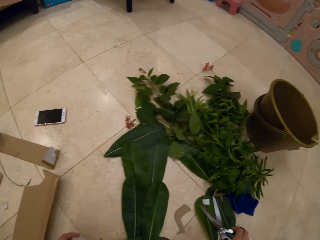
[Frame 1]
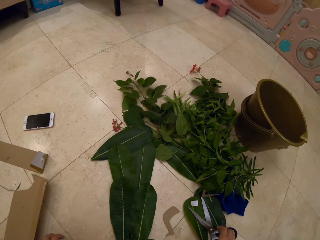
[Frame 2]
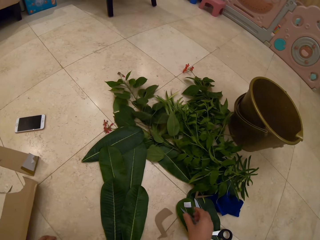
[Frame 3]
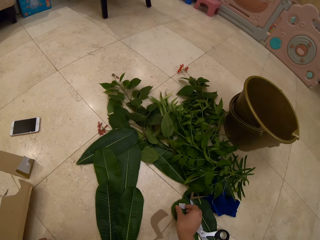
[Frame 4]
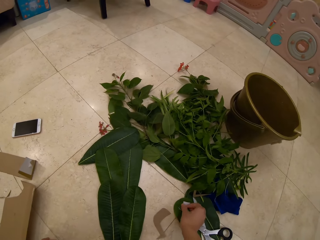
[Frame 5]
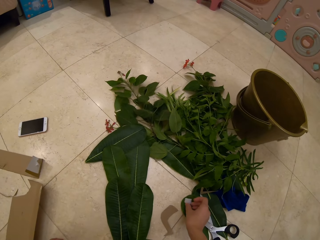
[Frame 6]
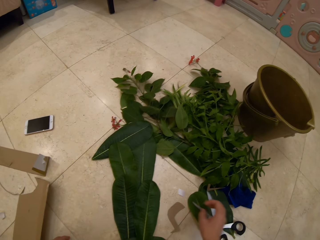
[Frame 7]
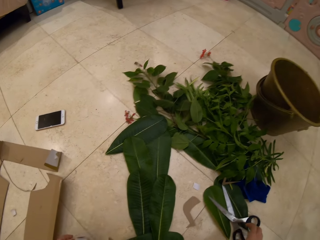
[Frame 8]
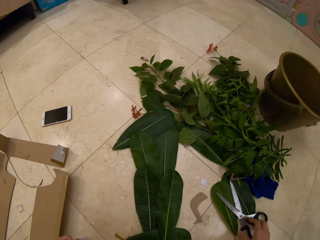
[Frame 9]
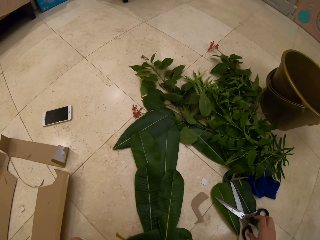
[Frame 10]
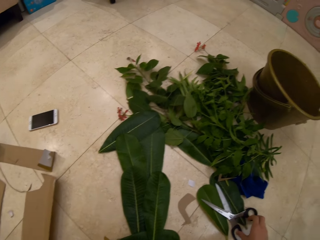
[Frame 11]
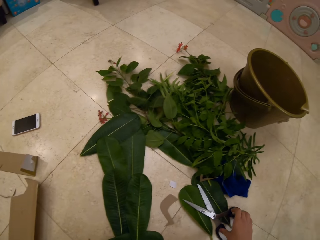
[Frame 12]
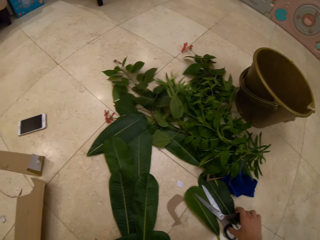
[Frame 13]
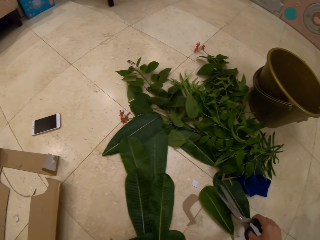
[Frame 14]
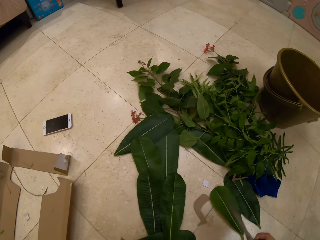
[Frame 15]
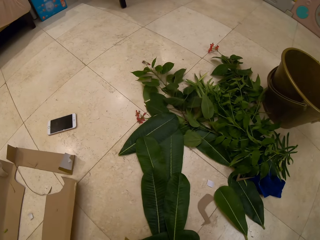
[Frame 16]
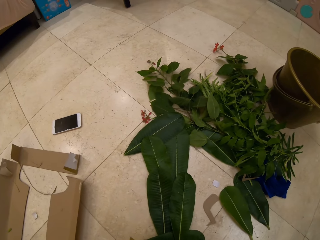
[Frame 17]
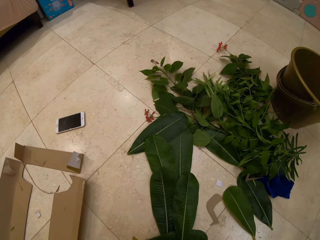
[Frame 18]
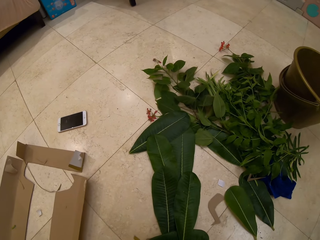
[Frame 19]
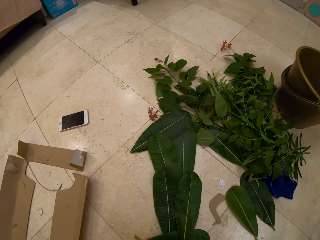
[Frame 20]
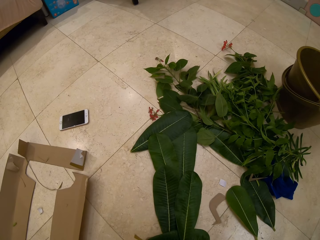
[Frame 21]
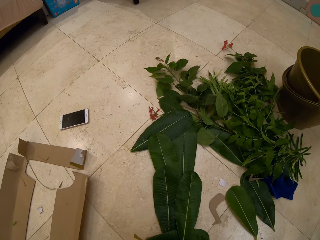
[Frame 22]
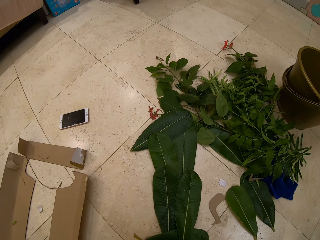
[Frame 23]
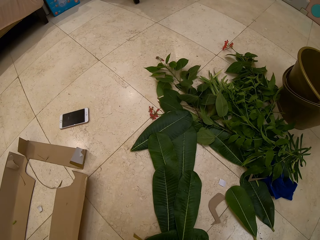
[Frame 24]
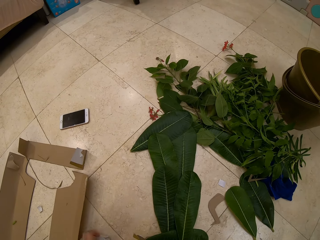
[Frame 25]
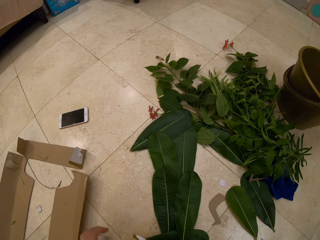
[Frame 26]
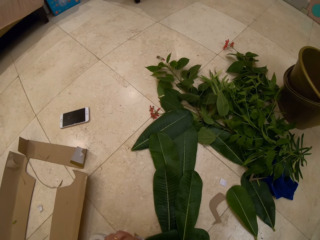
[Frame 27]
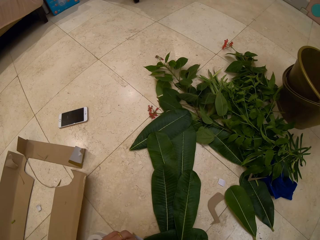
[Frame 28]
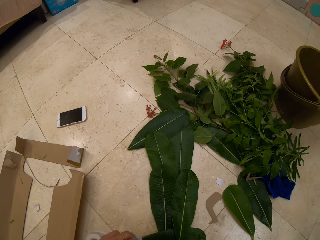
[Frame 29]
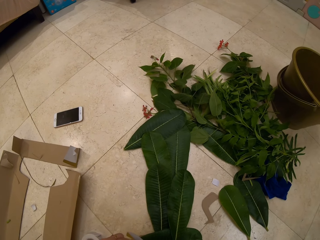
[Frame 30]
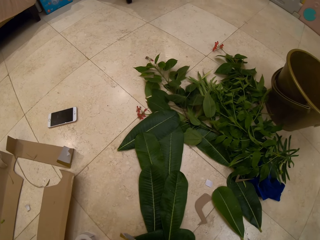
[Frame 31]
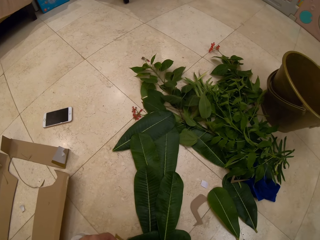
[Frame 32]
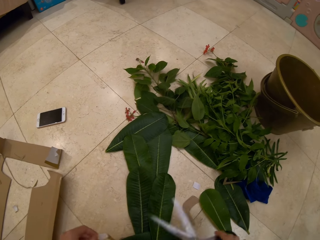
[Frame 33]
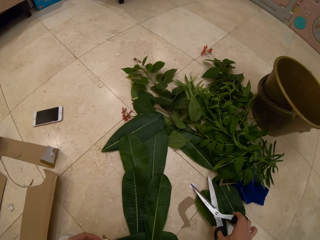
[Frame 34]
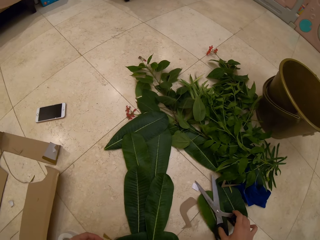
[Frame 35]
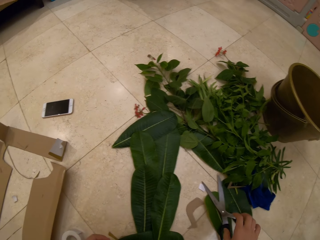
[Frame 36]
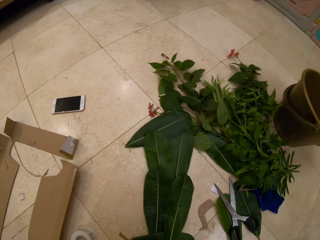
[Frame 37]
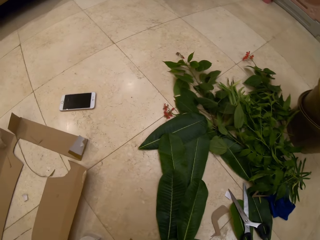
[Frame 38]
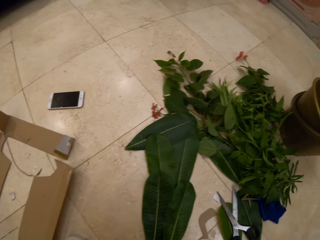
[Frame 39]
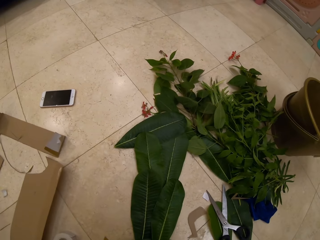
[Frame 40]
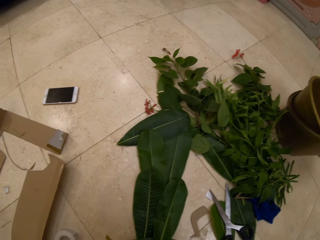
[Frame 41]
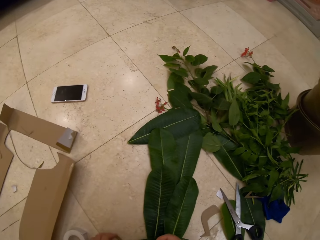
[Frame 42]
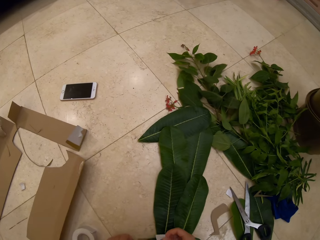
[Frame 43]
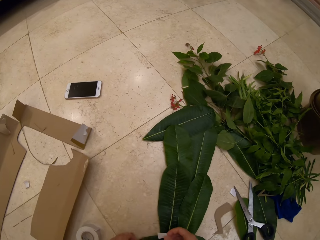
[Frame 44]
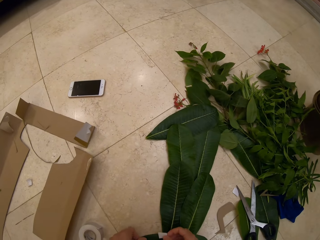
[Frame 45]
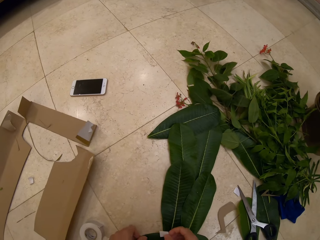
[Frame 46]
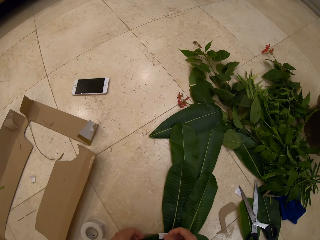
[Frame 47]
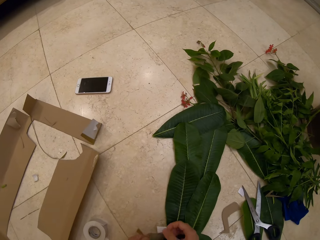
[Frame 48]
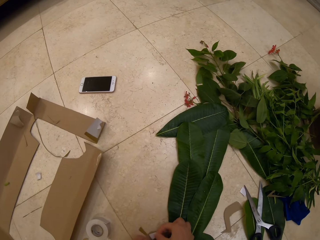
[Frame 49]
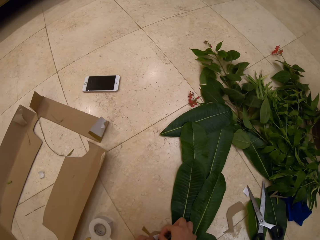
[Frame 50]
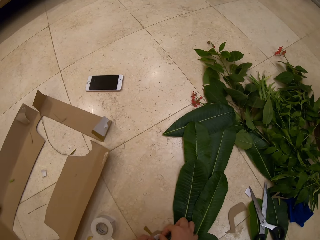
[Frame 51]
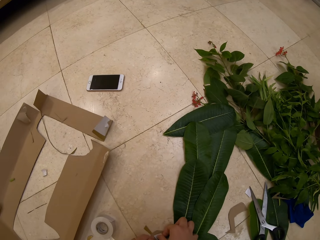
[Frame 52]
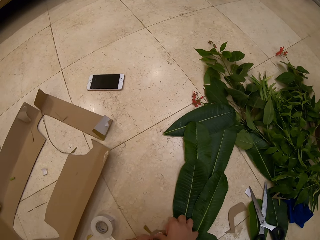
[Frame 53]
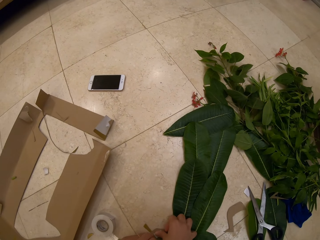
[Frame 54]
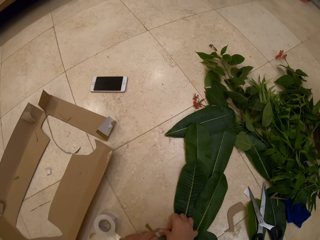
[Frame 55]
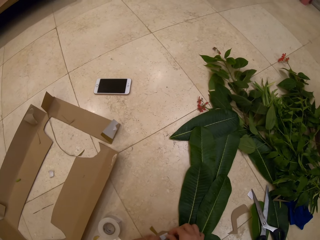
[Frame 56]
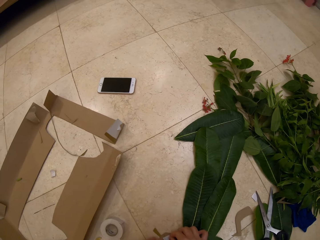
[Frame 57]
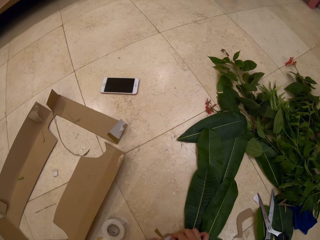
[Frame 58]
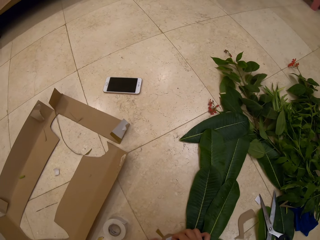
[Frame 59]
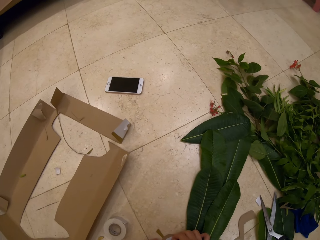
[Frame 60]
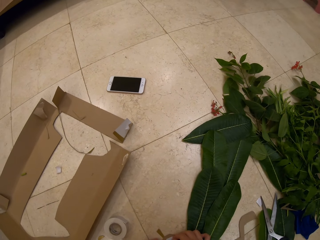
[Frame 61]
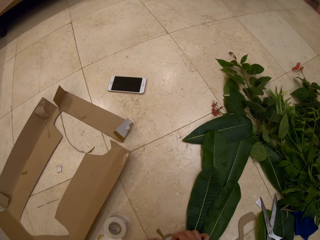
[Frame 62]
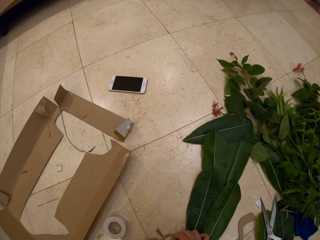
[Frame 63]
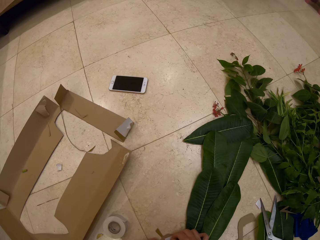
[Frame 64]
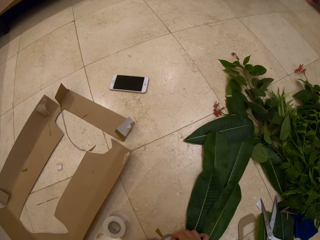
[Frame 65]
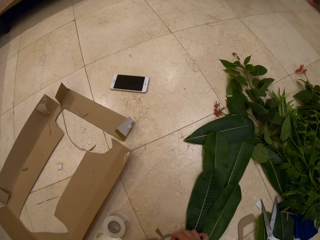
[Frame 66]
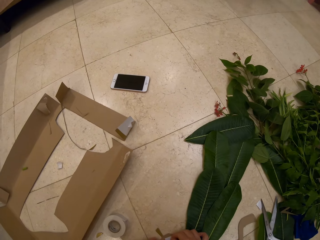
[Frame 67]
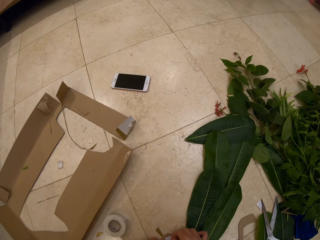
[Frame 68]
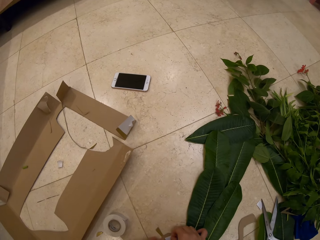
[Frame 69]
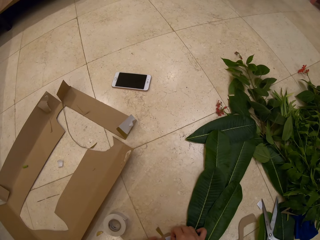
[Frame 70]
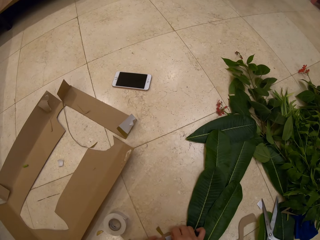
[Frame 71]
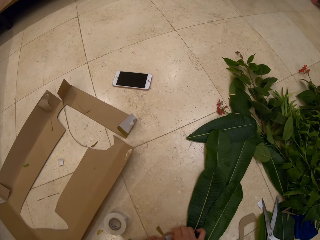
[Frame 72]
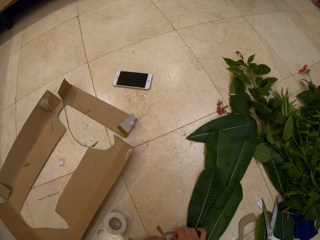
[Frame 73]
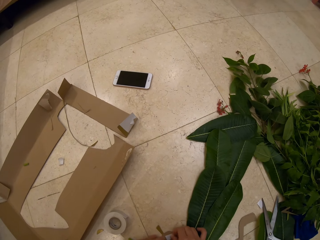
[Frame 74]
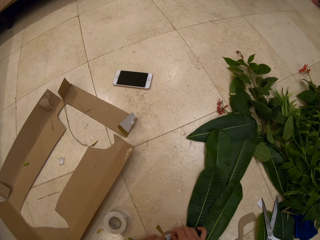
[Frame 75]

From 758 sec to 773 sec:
The camera wearer takes a piece of paper or tape on the floor. They take scissors from the floor. They put down the scissors. They put the piece of tape on the cardboard. They return the scissors to the floor.

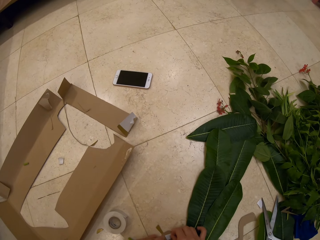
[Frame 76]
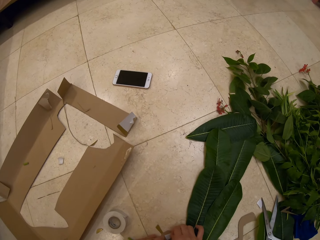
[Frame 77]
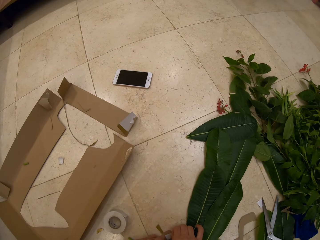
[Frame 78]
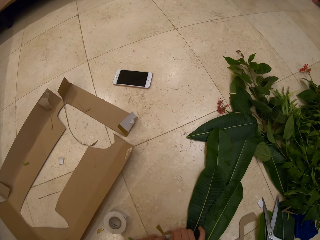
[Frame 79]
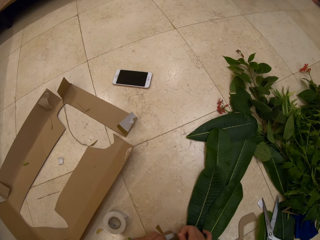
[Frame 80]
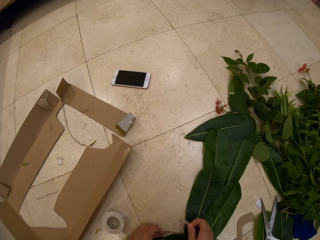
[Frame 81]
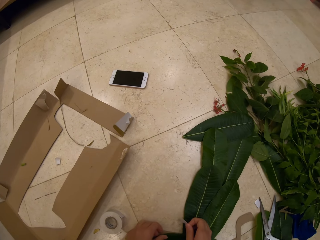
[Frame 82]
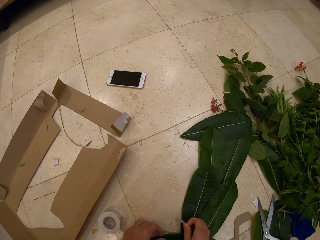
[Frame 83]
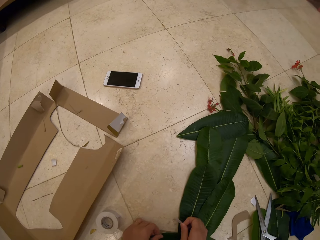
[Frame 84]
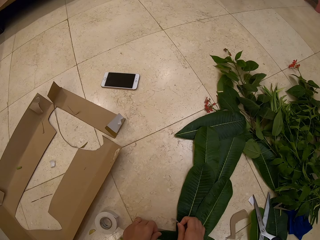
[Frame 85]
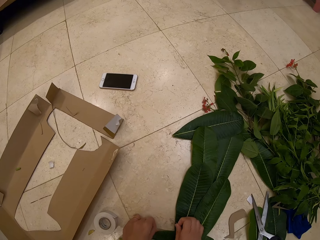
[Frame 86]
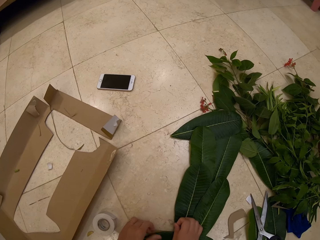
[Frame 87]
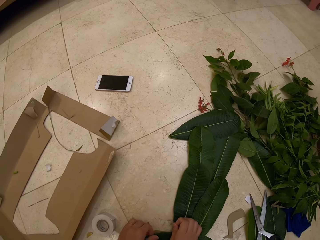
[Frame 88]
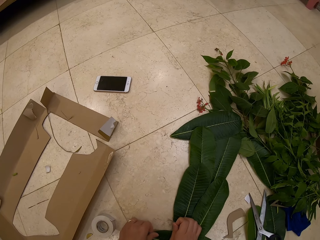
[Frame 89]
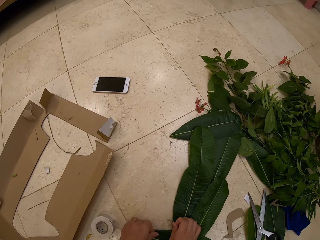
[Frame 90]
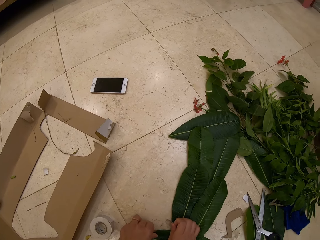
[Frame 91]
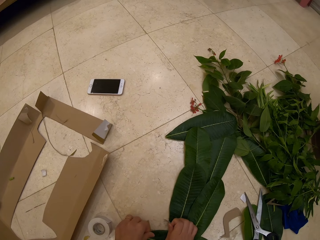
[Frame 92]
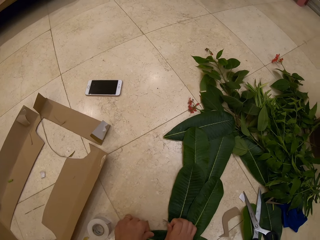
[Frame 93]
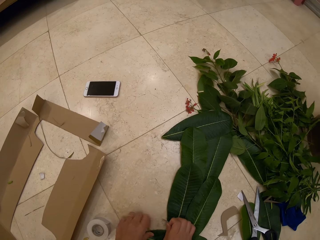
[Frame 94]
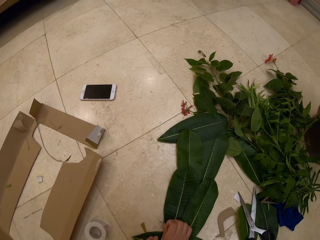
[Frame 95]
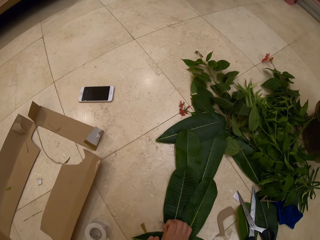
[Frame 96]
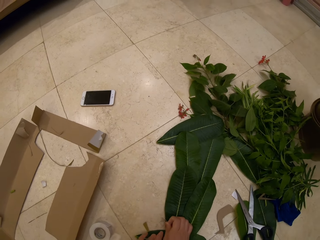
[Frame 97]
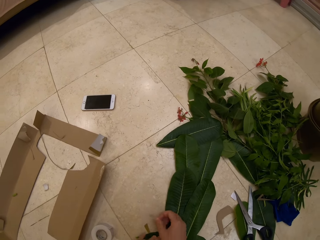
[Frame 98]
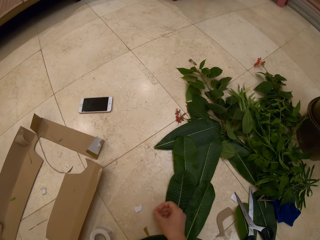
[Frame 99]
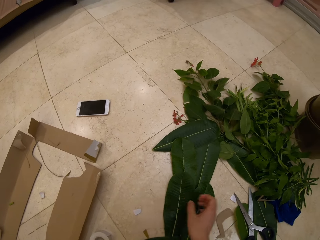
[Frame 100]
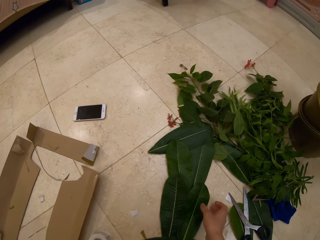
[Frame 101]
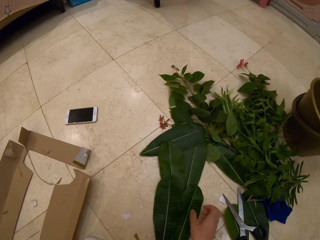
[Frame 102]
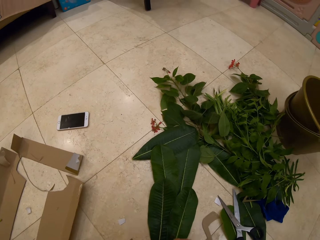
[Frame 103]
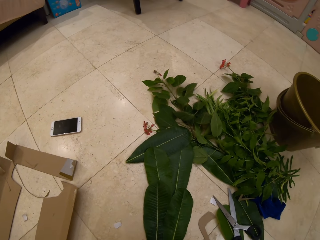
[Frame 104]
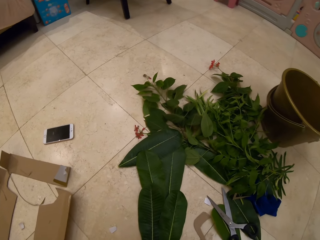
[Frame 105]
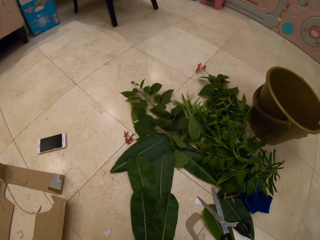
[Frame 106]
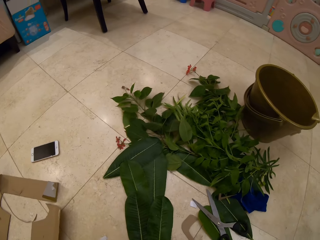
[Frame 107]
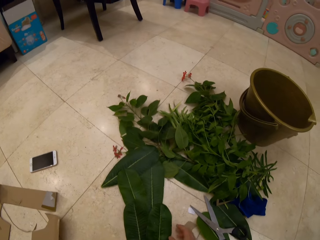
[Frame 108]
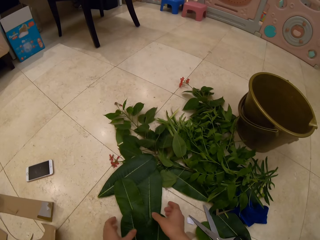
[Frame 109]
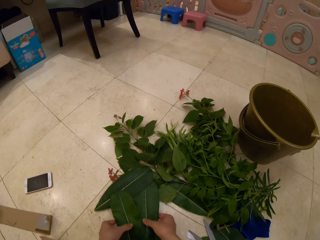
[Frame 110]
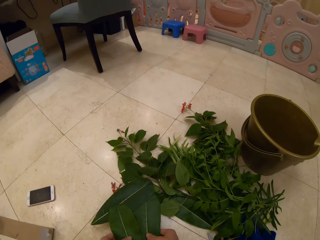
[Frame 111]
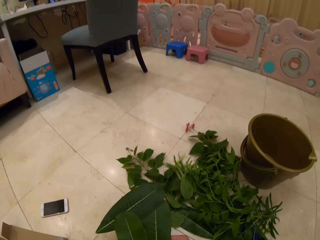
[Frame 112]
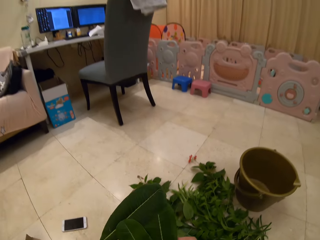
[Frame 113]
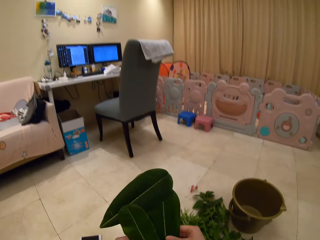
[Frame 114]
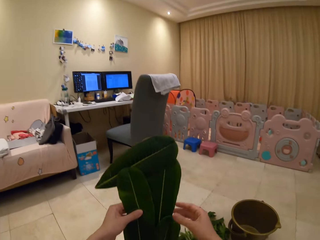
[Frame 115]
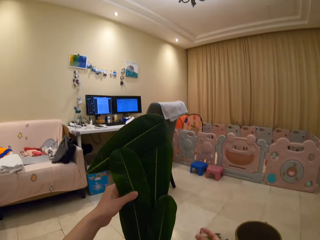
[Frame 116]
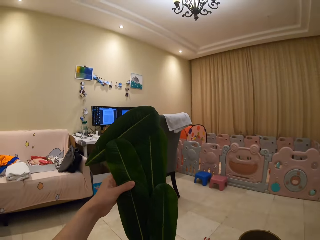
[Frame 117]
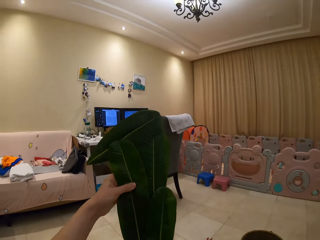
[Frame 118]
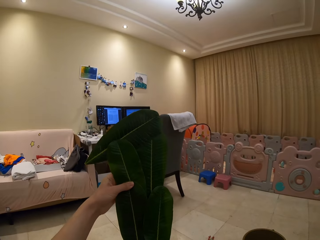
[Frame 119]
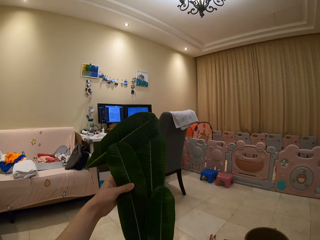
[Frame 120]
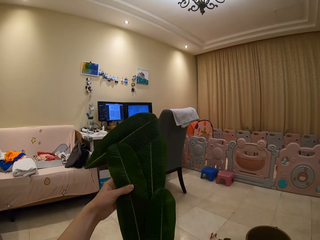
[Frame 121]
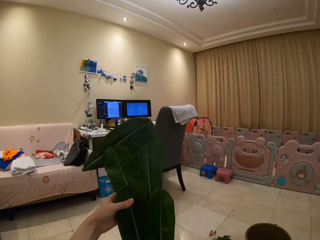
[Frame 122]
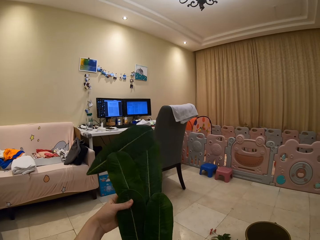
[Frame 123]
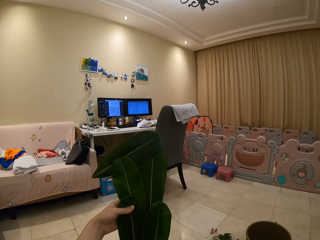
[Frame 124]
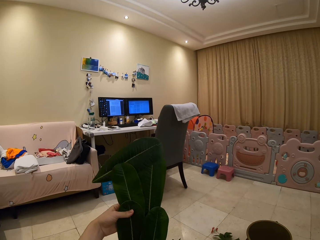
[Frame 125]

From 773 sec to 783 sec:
The camera wearer removes a piece of paper from the bunch. They lift up the leaves decoration or bunch. They look at the leaves decoration.
